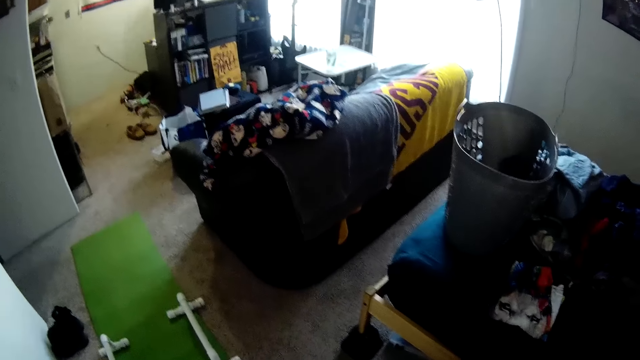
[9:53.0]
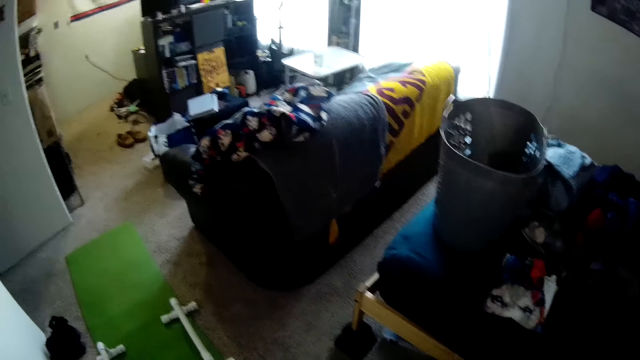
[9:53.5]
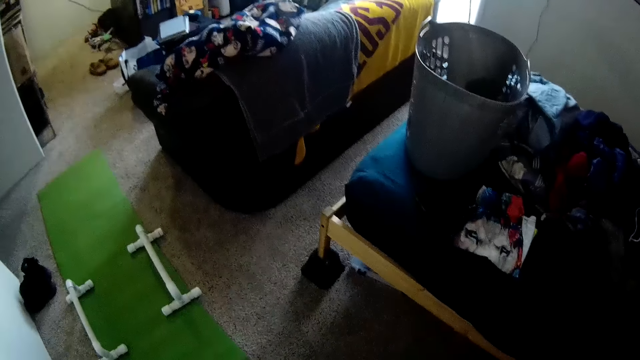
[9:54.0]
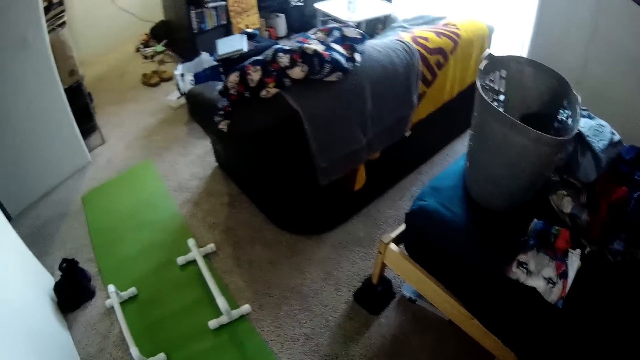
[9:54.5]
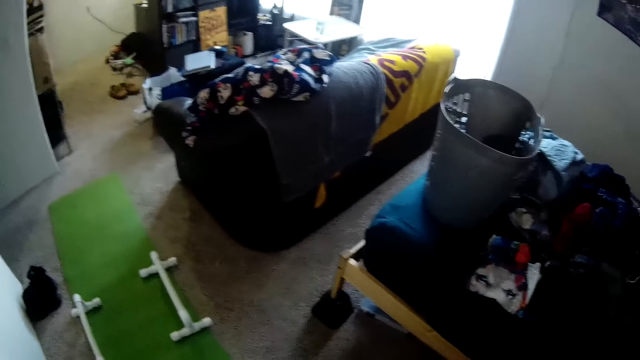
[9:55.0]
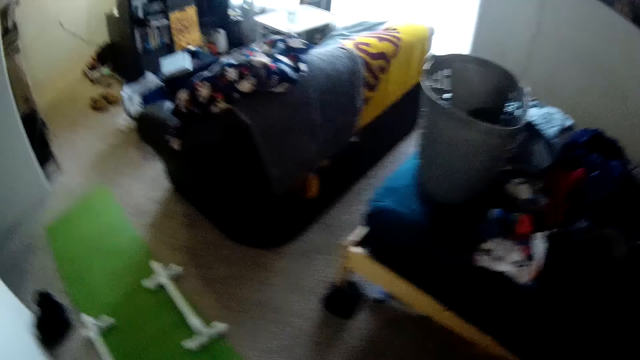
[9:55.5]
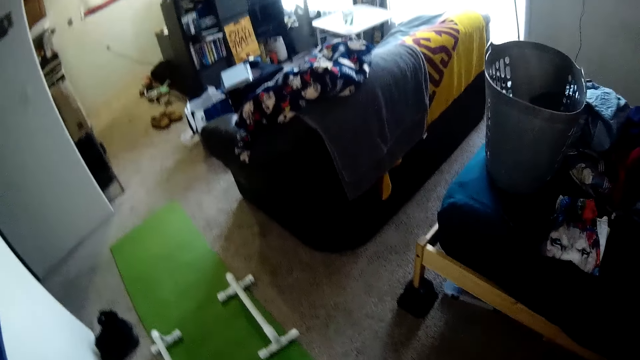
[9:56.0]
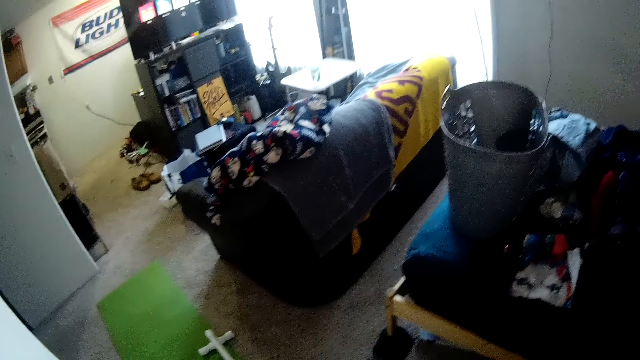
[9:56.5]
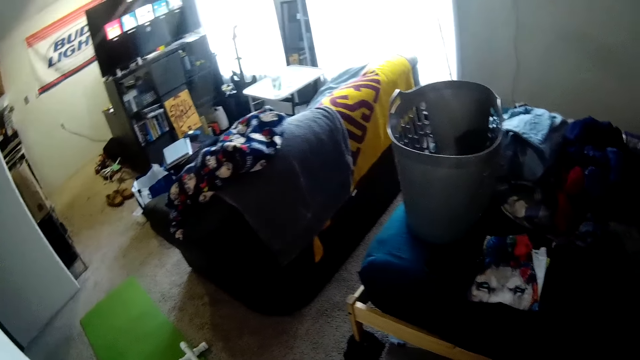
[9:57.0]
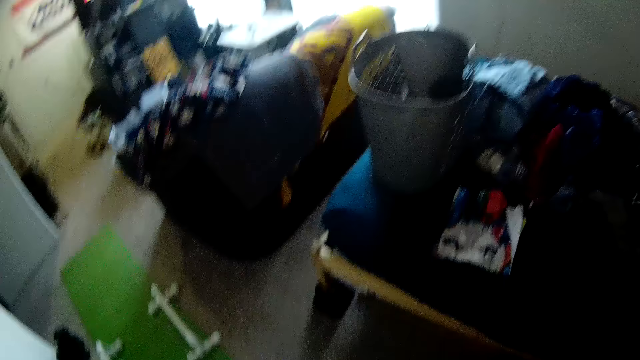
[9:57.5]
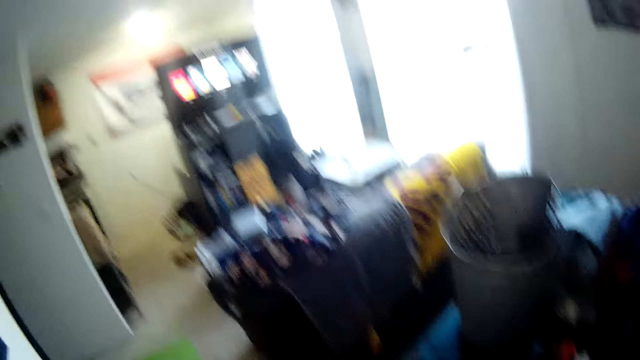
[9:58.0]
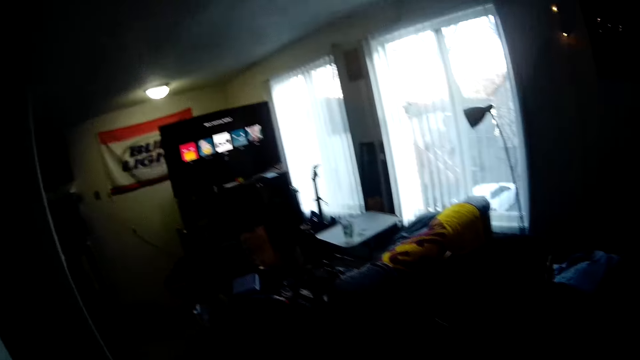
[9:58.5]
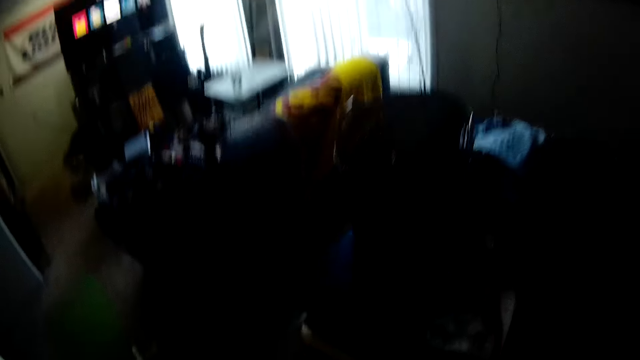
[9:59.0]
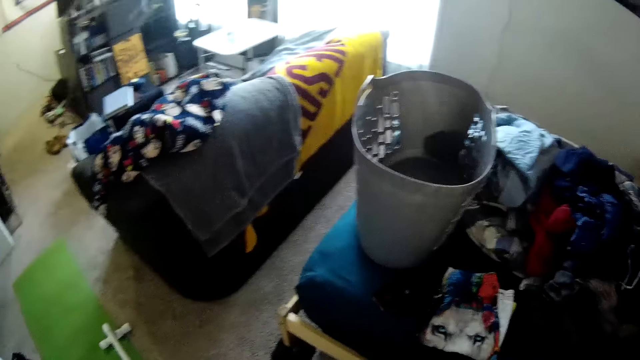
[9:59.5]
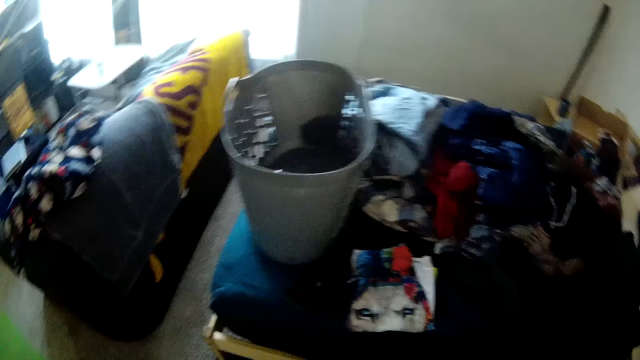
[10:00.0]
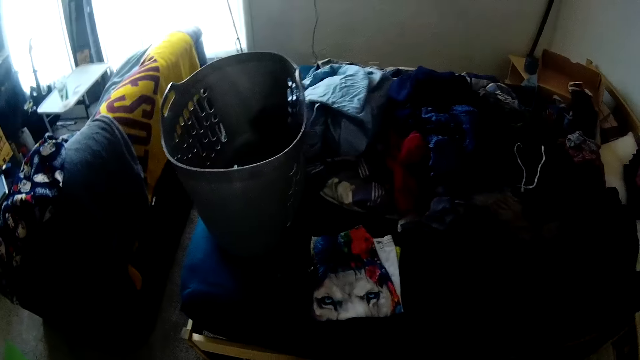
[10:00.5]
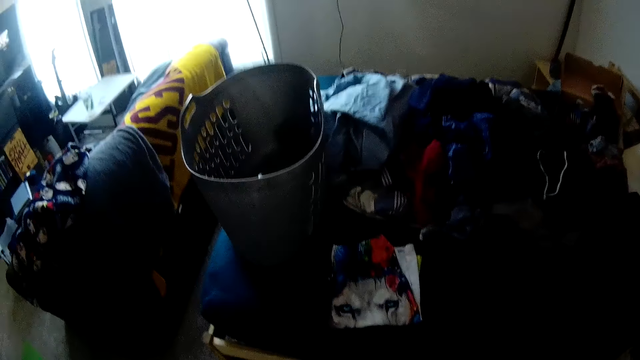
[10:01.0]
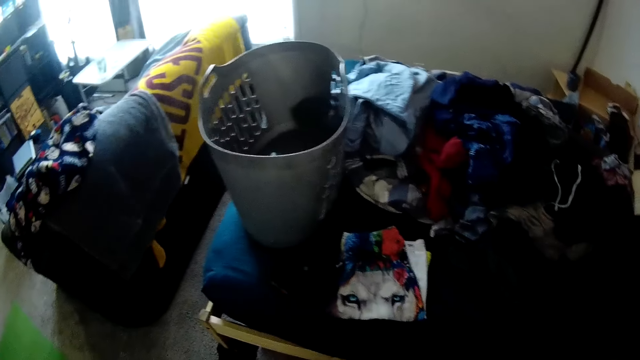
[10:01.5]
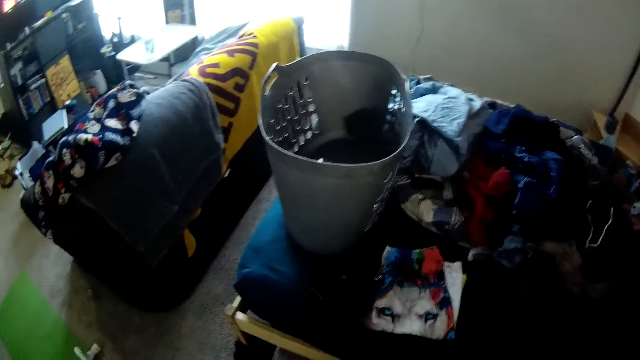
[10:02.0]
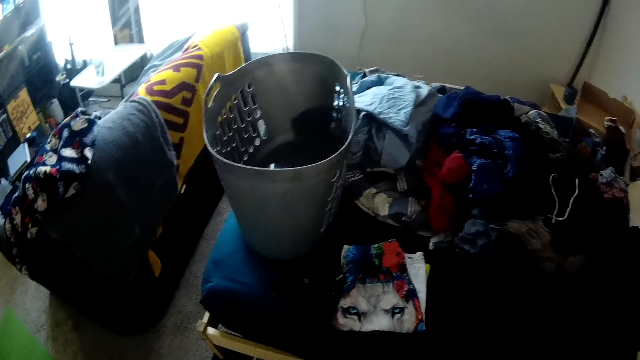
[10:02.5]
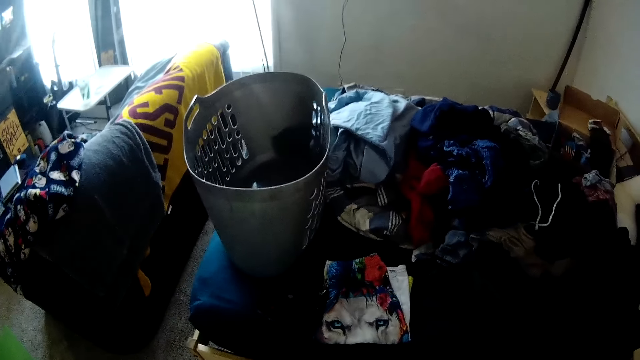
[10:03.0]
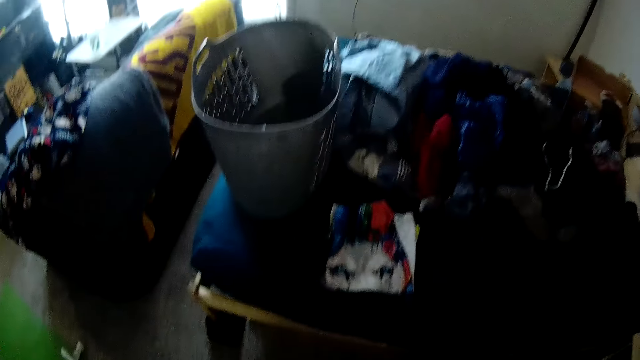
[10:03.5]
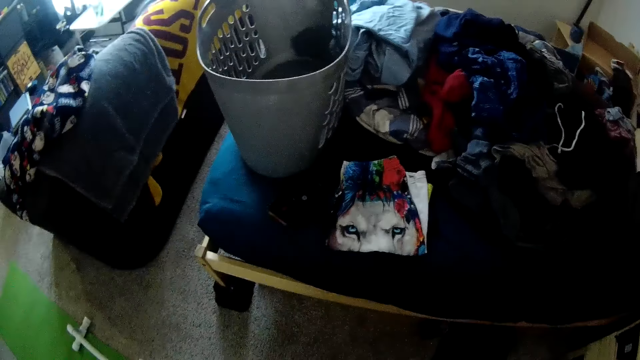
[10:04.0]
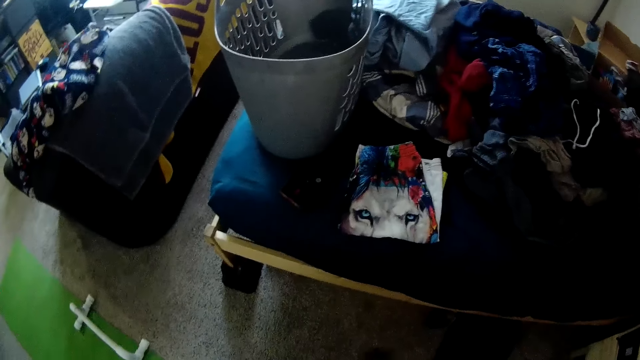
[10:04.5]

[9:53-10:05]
The camera wearer folds the cloth.

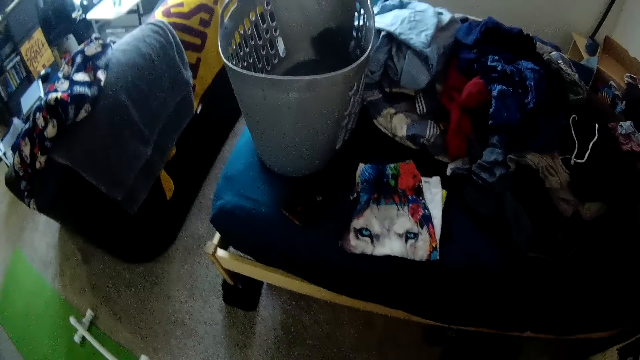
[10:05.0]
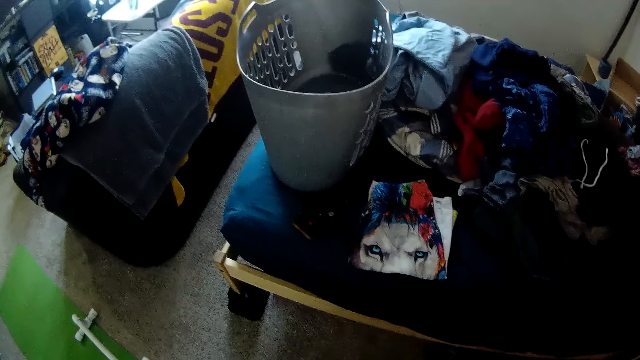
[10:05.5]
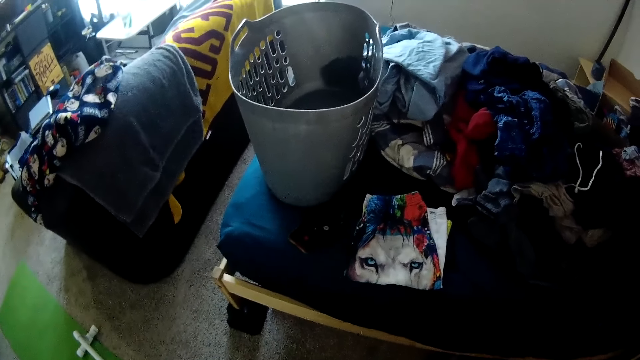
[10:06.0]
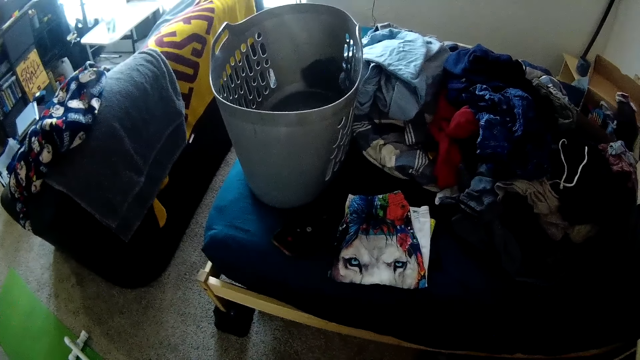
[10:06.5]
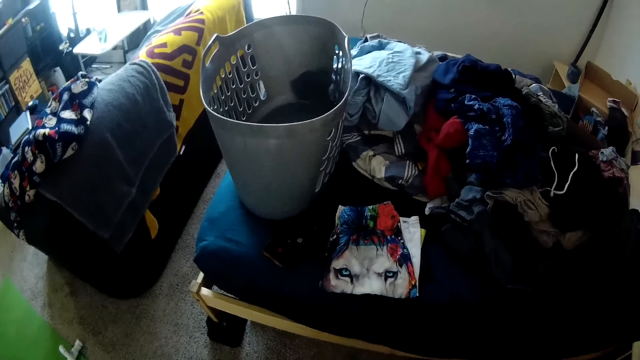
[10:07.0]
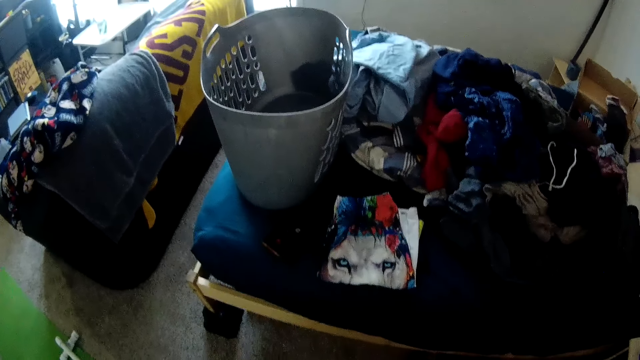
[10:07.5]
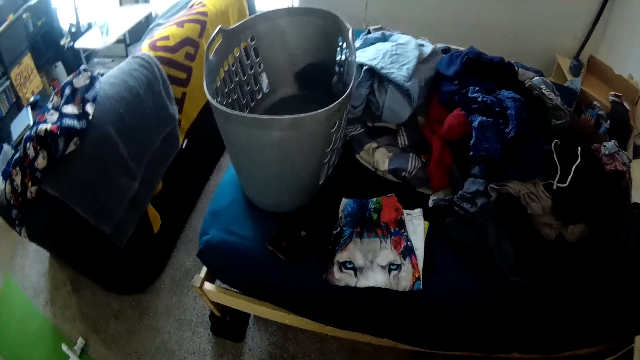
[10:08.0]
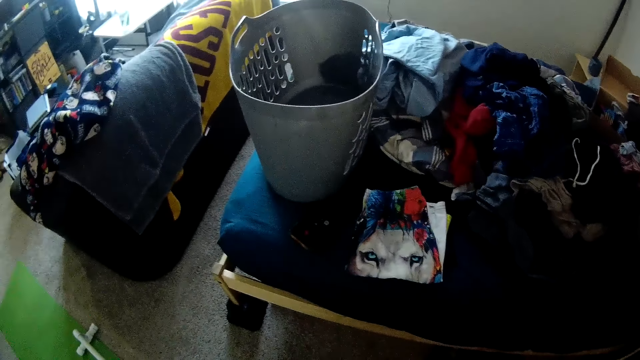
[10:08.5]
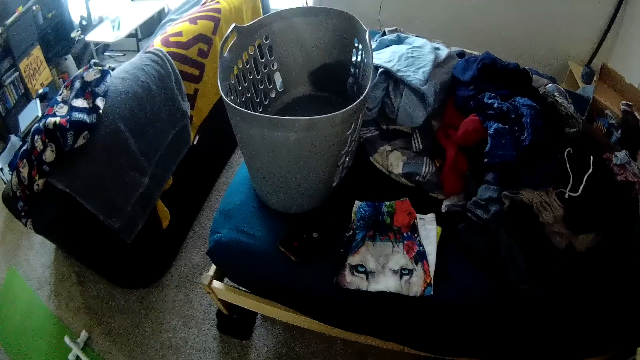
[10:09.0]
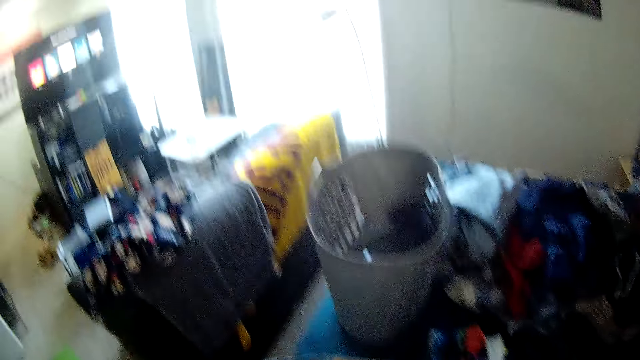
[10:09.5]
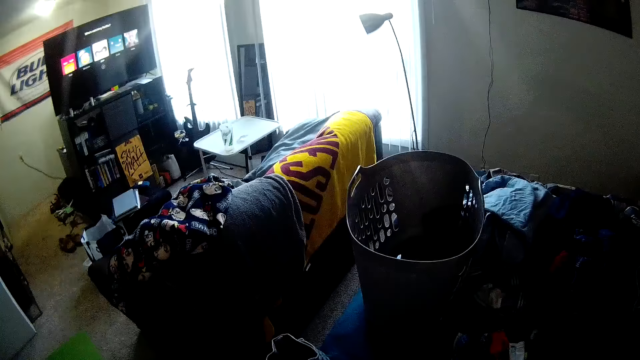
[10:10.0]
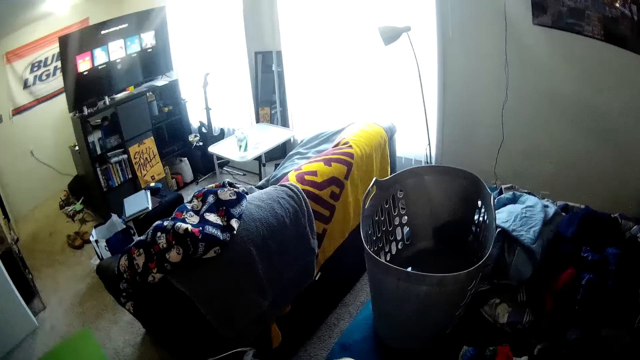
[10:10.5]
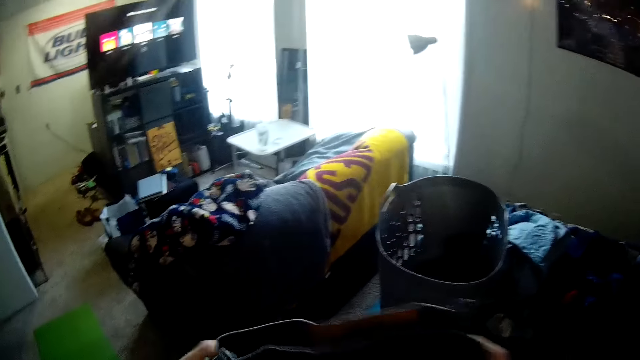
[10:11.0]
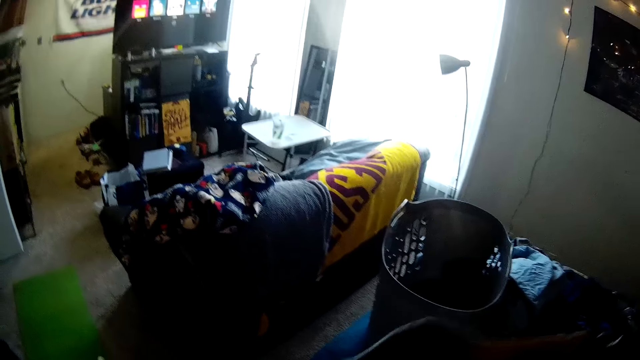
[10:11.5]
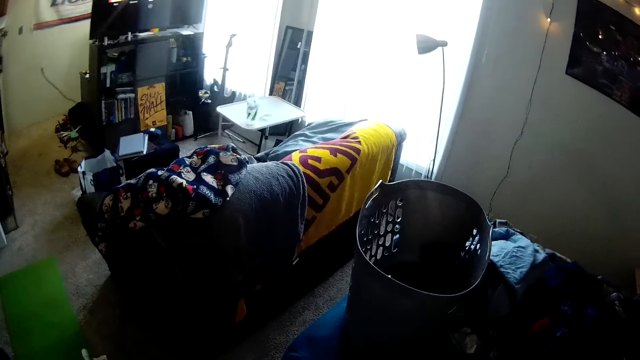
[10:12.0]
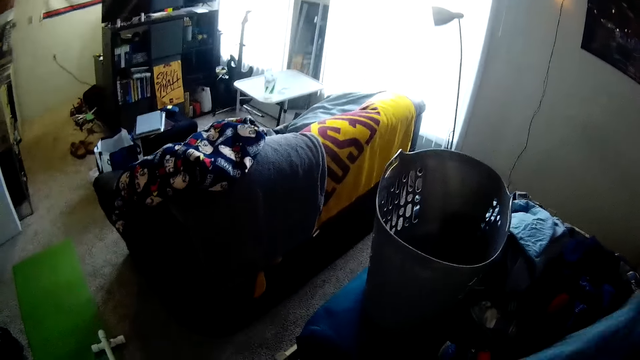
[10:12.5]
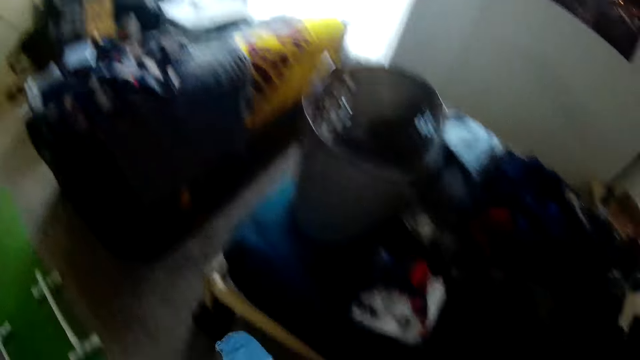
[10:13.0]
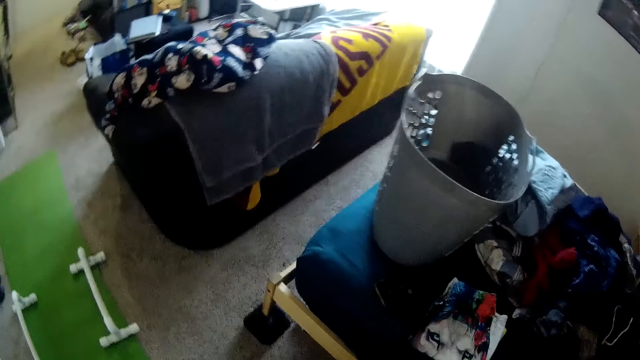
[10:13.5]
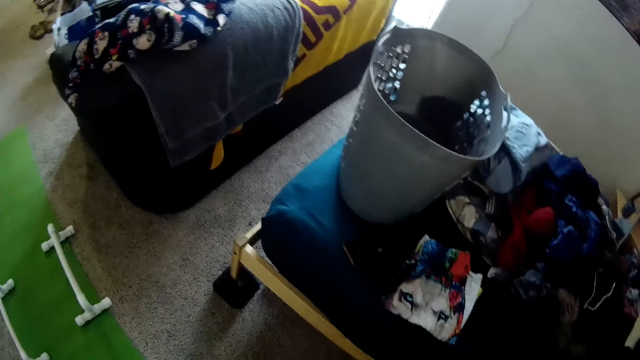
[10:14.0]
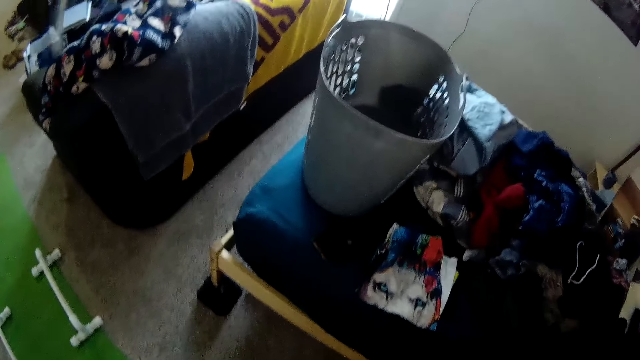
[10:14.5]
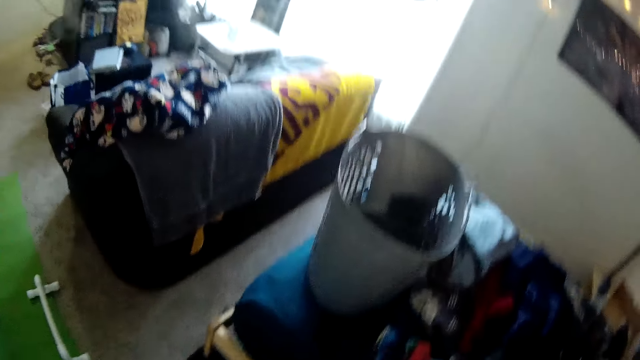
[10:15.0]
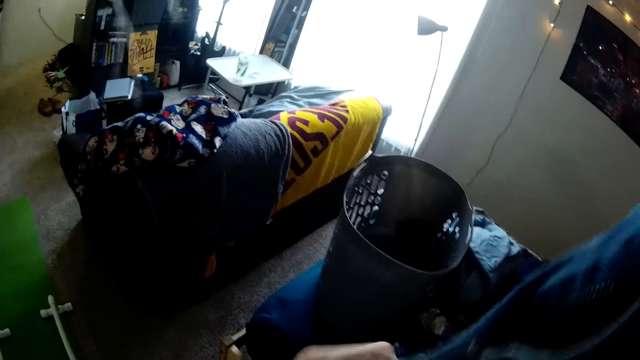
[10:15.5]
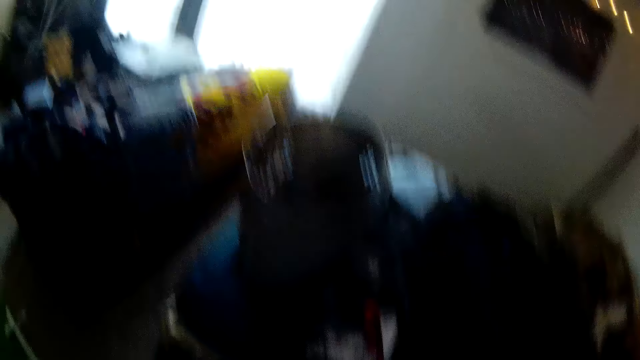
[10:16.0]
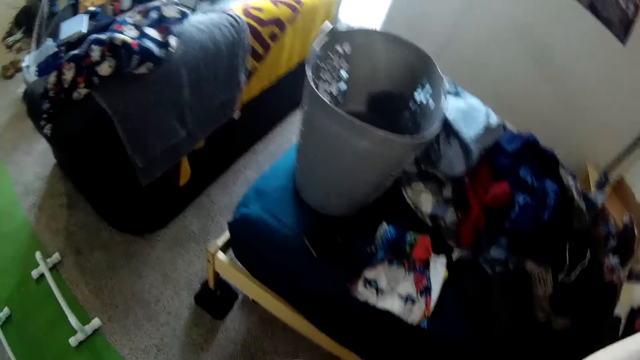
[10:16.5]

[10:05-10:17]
The camera wearer folds the trouser.
